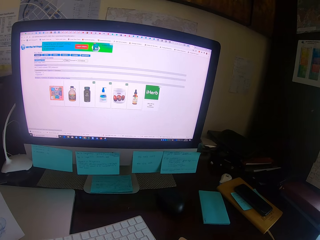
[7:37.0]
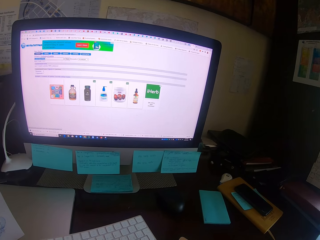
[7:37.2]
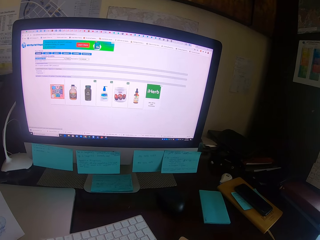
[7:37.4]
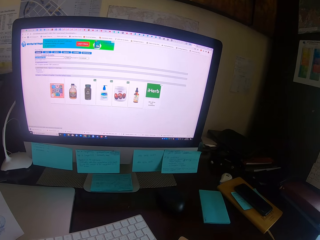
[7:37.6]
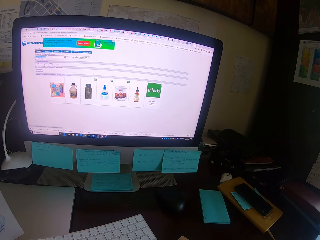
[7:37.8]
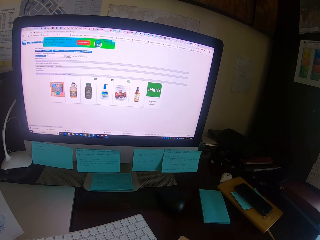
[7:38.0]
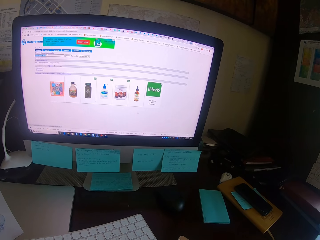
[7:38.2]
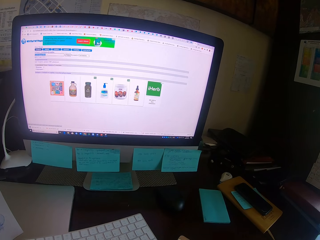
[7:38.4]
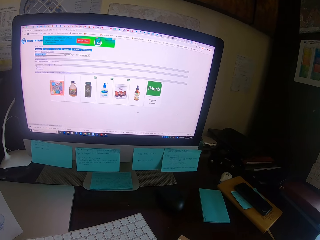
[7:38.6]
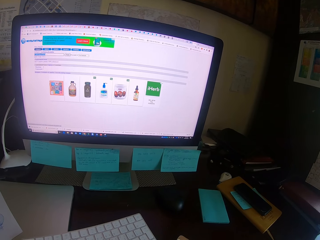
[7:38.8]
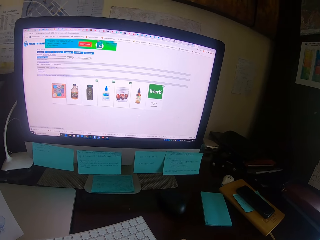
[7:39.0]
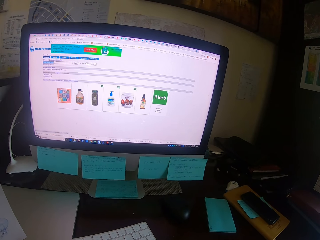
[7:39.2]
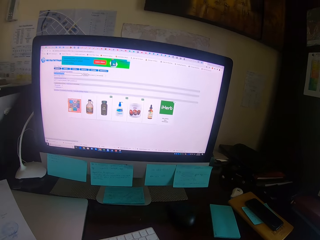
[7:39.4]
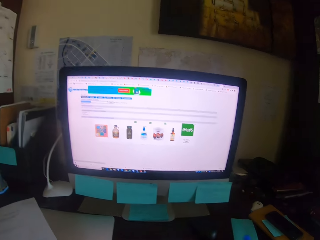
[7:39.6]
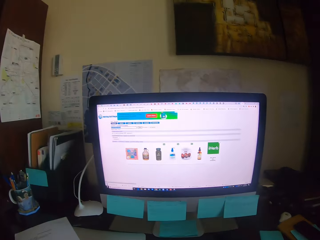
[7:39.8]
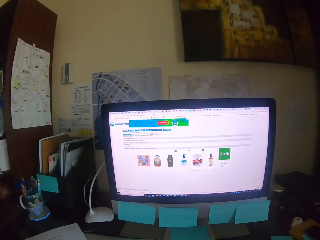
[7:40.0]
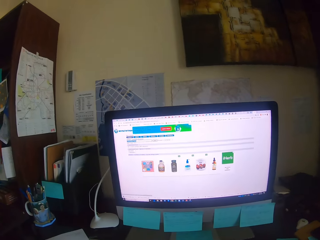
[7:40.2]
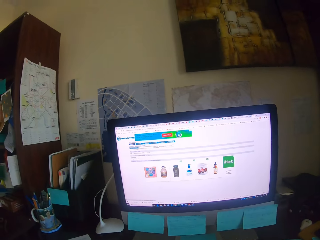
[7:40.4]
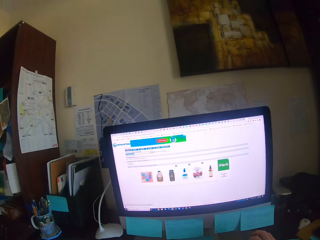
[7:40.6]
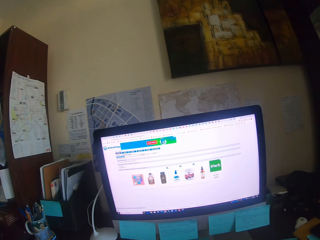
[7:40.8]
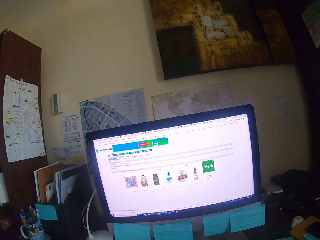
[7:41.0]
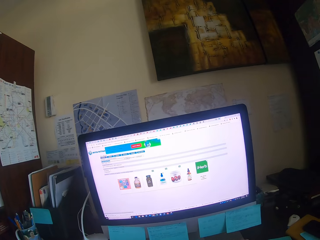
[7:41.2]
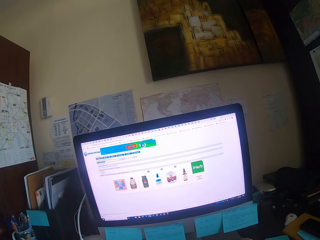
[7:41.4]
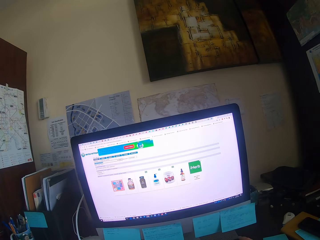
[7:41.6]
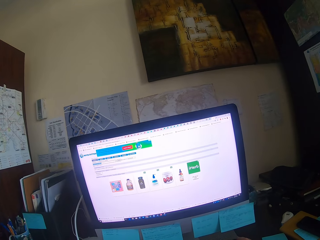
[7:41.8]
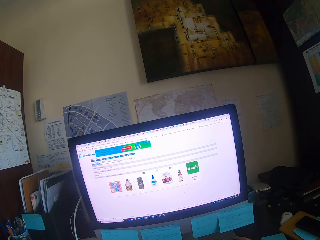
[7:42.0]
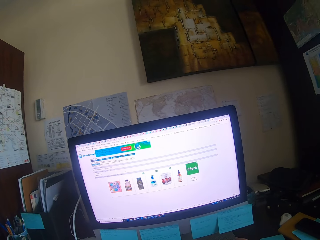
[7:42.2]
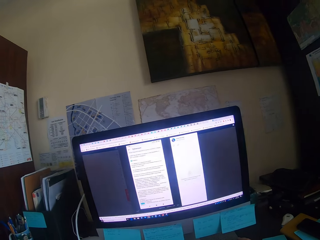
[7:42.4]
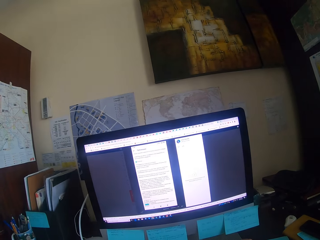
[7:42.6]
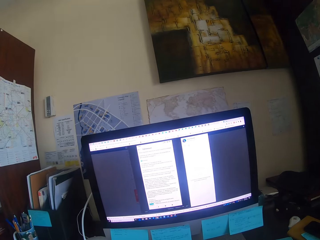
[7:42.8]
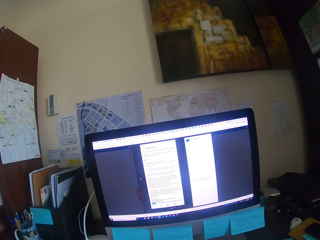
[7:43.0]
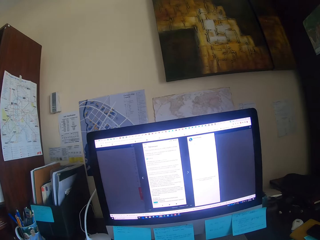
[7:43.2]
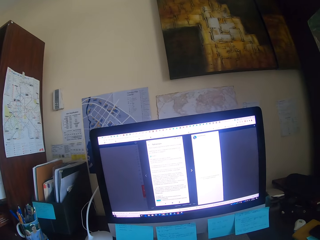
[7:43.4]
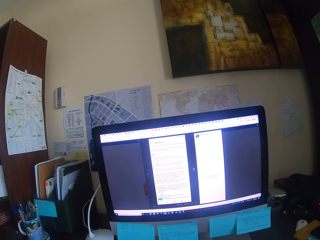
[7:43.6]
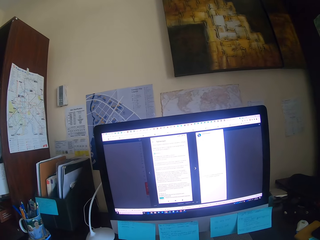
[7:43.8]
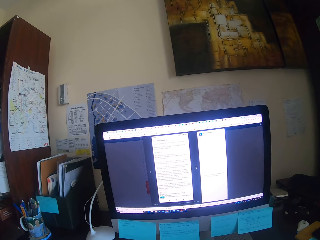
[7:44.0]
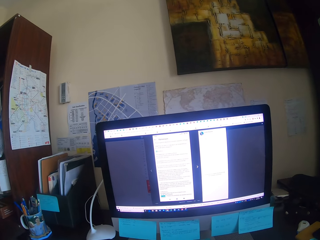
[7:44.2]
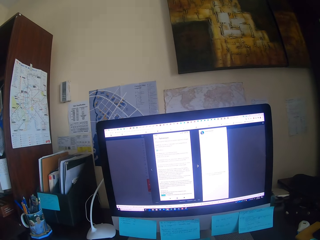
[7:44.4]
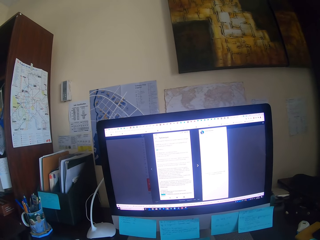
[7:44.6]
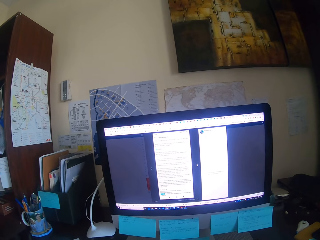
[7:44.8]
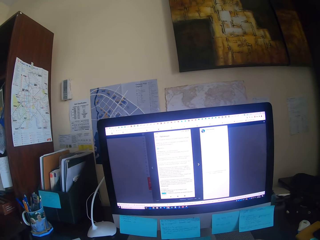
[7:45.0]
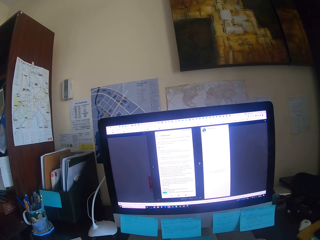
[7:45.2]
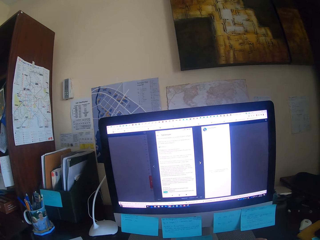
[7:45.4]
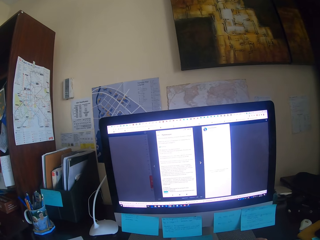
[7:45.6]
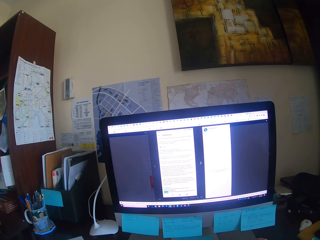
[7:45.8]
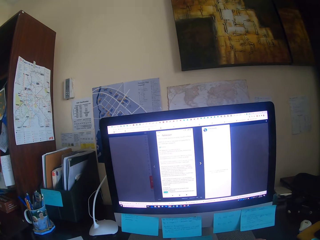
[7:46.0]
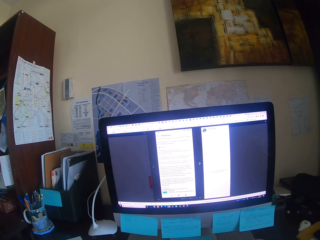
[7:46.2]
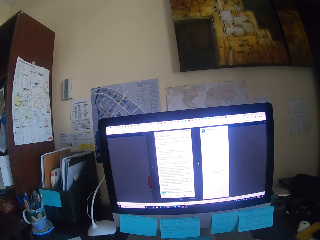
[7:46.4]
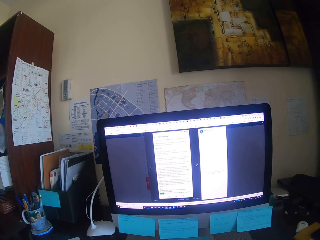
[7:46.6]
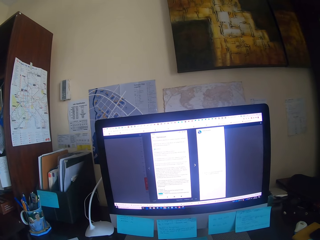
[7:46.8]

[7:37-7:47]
The camera wearer looks at the desktop. They look round, operate the desktop, and type on the keyboard.

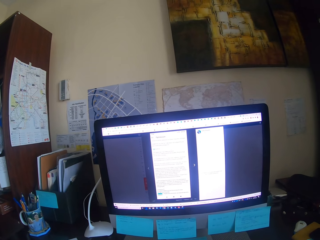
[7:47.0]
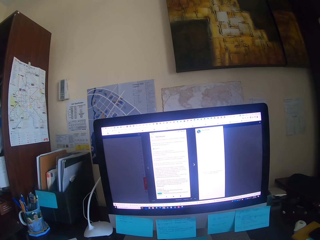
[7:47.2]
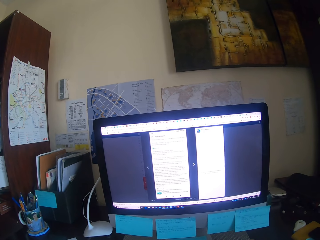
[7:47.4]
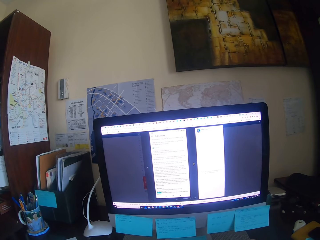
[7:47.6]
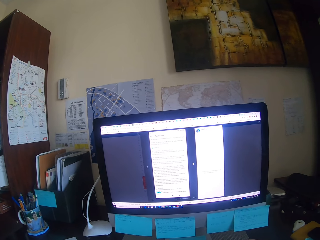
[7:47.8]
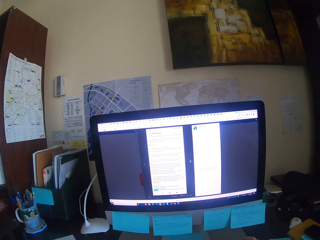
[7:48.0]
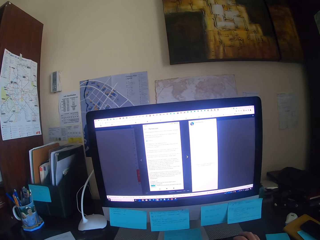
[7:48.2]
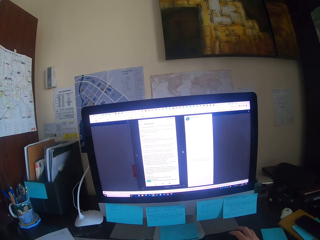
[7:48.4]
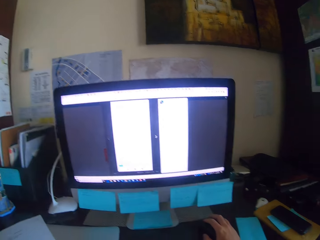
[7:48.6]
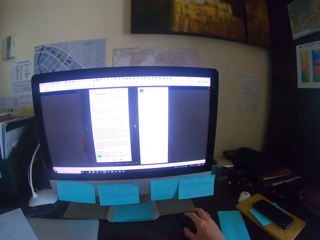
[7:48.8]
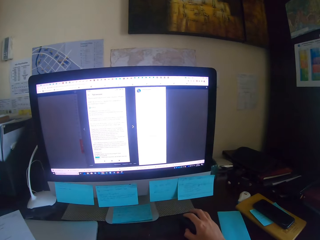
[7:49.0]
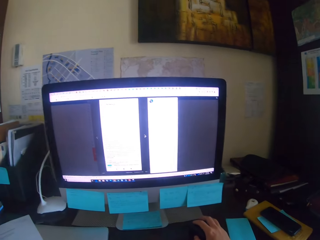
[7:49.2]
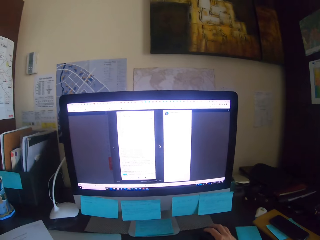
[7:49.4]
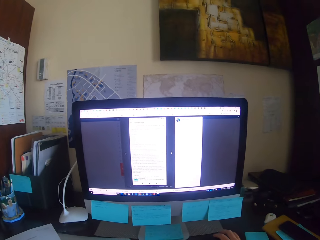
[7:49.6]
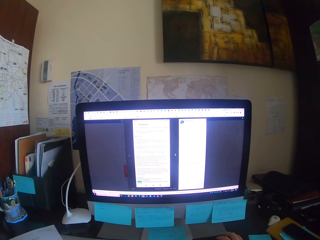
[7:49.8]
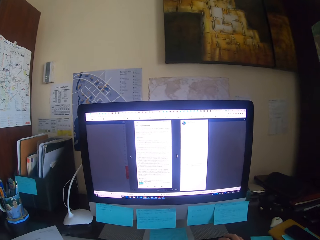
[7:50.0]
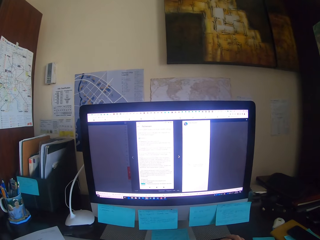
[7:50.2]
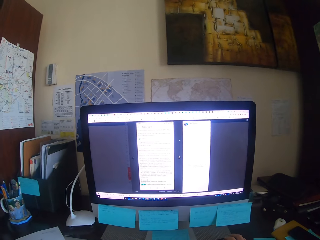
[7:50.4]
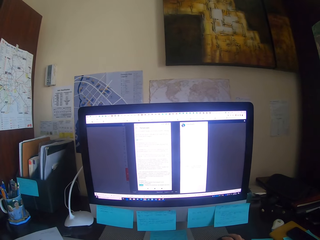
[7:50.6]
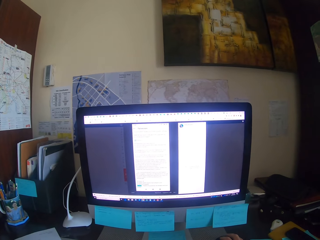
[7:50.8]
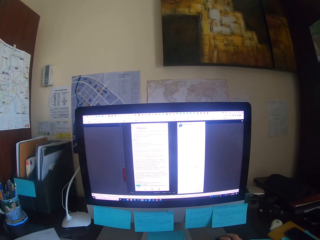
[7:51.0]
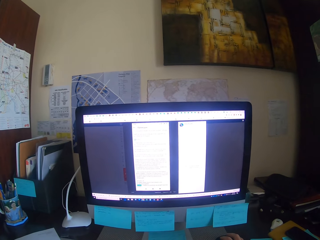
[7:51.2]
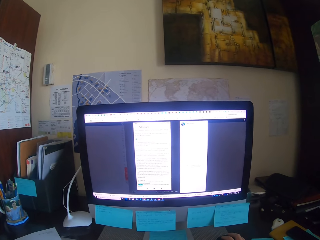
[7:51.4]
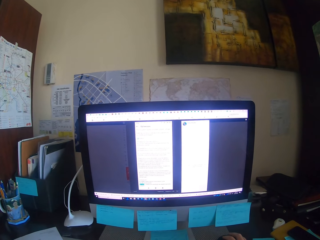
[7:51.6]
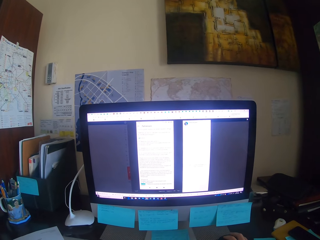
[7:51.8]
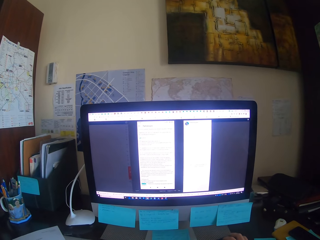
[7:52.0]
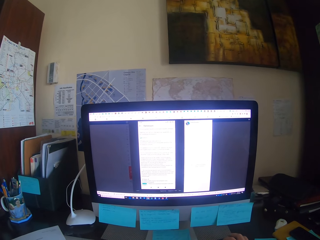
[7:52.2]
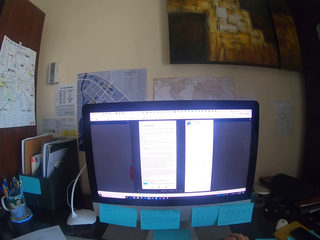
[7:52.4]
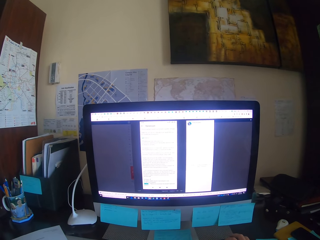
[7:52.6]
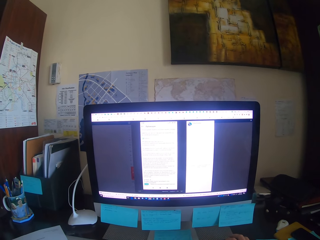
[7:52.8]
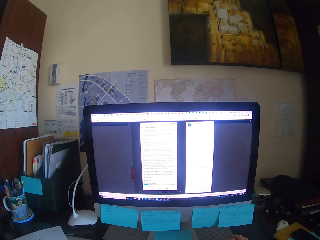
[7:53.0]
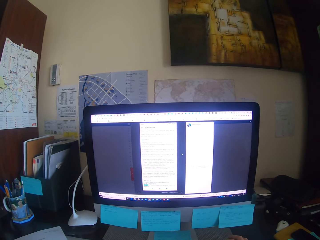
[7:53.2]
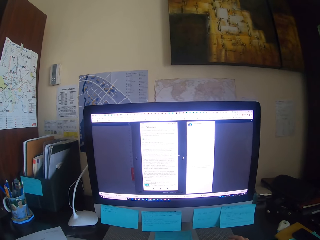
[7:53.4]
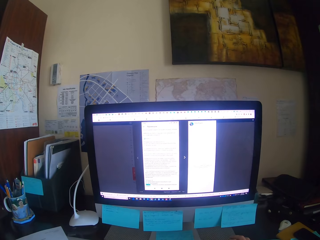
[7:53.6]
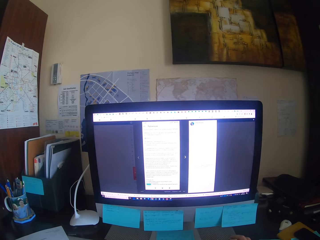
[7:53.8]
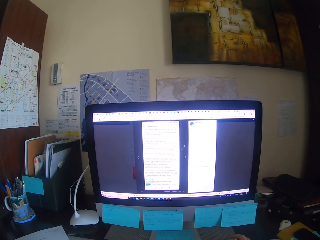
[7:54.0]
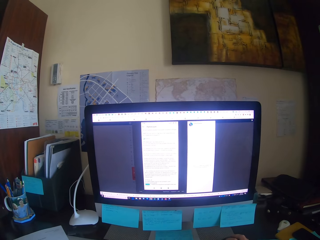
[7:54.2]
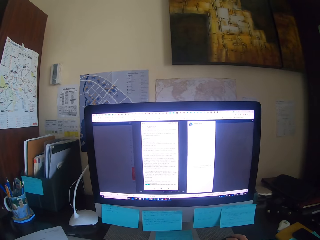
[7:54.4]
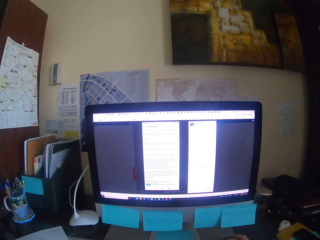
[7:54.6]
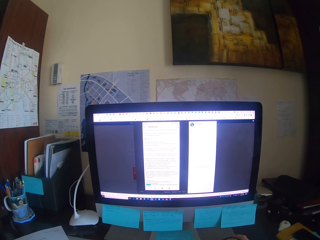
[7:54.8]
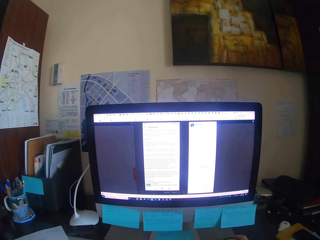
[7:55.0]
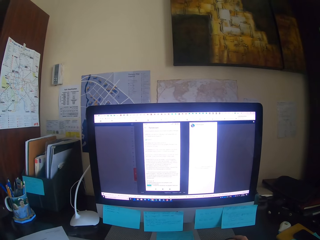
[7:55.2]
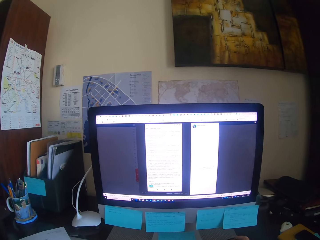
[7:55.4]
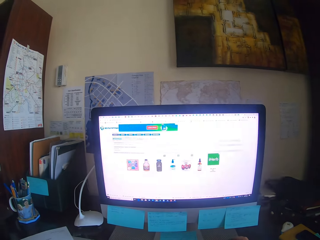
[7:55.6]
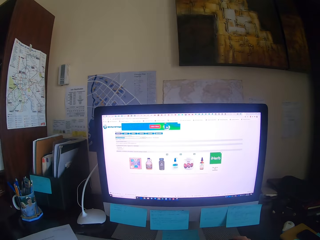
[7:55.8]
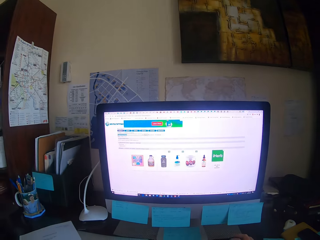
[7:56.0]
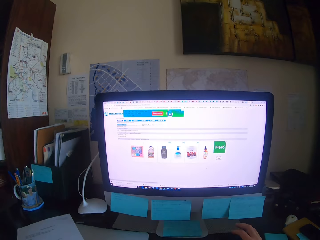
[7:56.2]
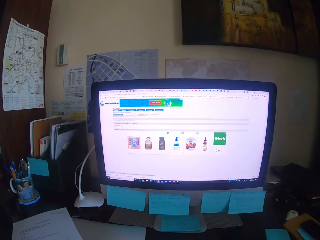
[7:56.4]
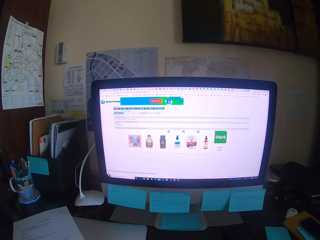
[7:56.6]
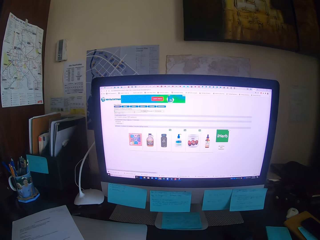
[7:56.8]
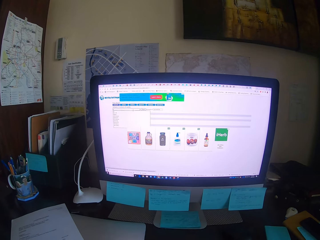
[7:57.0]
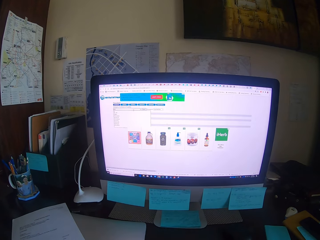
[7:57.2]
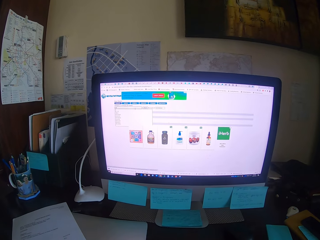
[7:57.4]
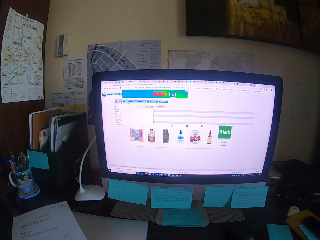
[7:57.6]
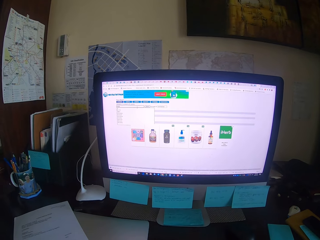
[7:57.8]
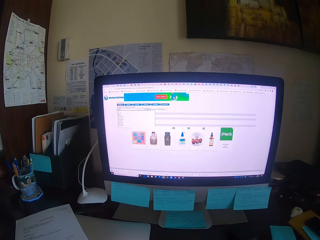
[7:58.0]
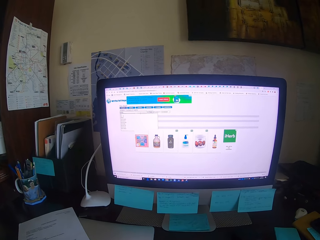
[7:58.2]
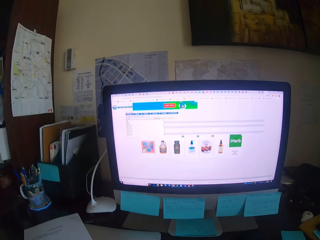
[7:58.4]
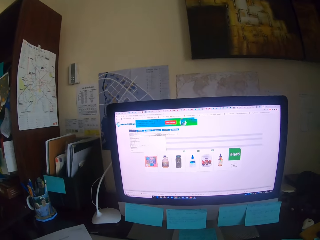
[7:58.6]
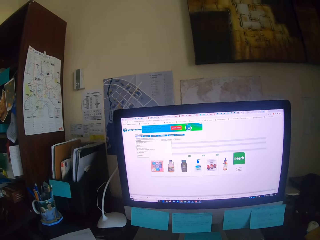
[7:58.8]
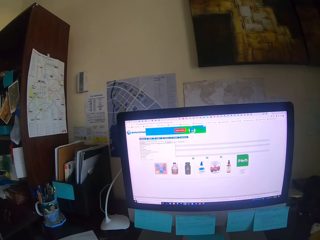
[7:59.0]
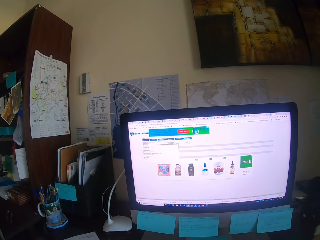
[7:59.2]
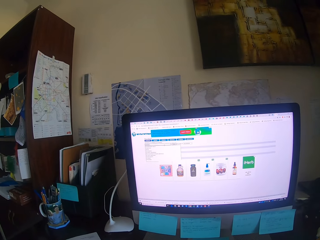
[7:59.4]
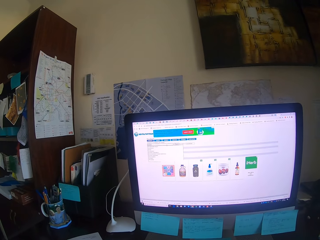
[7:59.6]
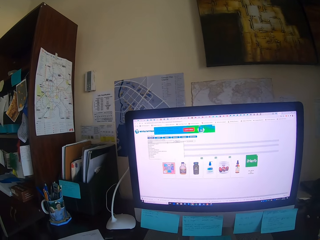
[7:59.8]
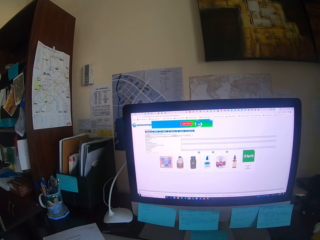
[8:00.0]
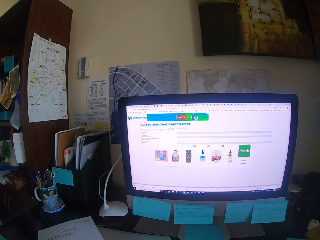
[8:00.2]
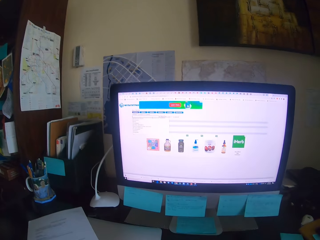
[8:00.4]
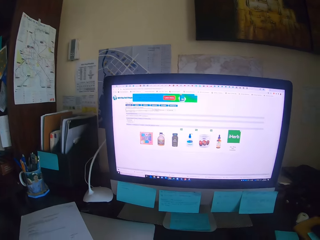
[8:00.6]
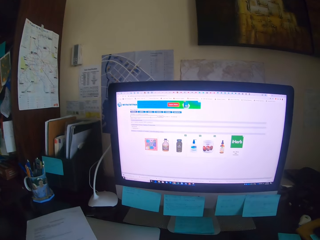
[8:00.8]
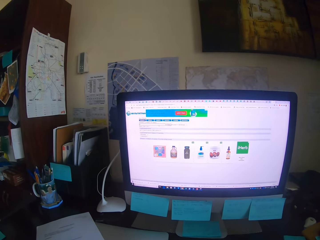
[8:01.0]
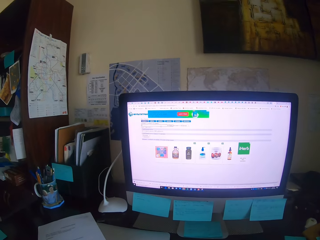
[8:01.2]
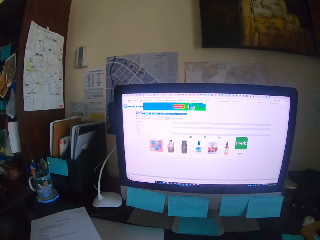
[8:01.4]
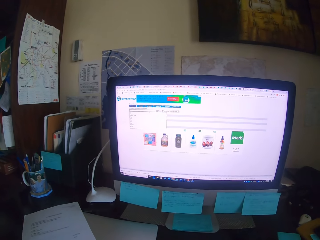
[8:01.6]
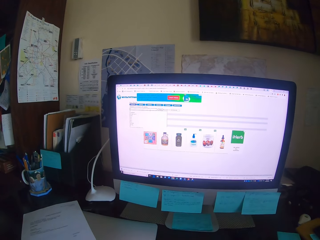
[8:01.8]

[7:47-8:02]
The camera wearer focuses on the computer. They drag the mouse. They focus on the computer. They type on the keyboard and look at the desktop.
